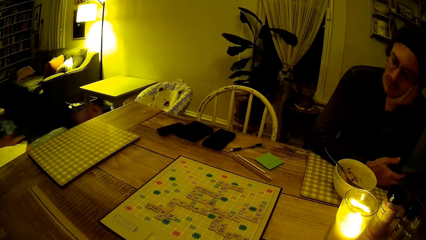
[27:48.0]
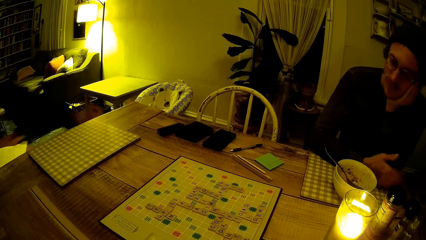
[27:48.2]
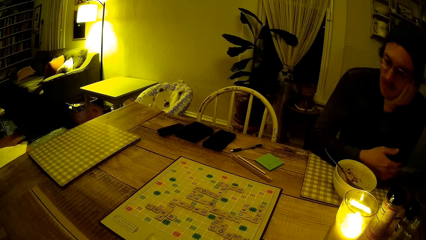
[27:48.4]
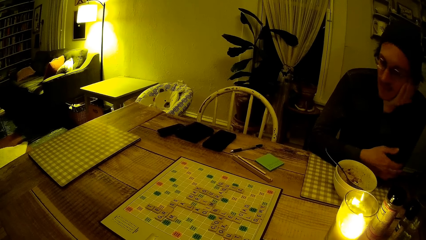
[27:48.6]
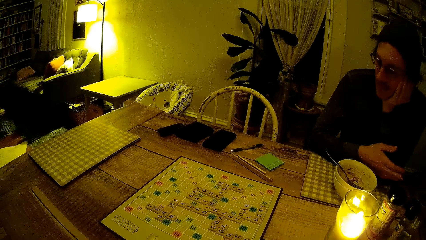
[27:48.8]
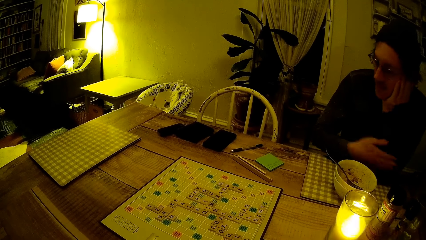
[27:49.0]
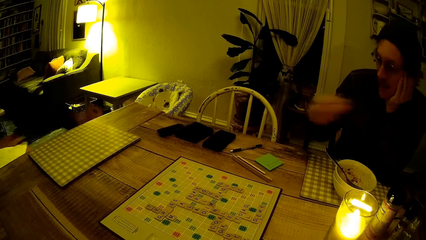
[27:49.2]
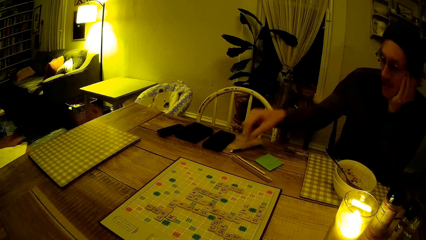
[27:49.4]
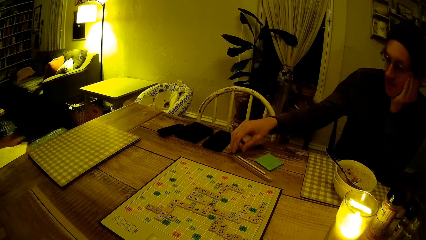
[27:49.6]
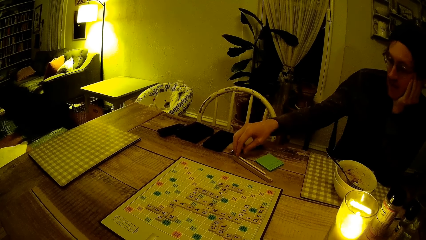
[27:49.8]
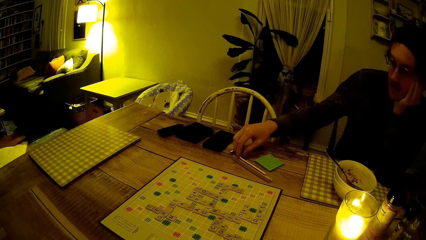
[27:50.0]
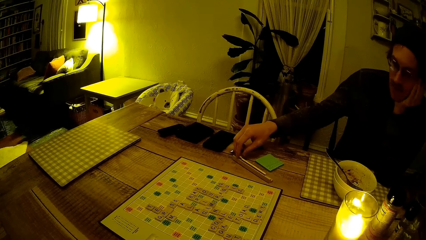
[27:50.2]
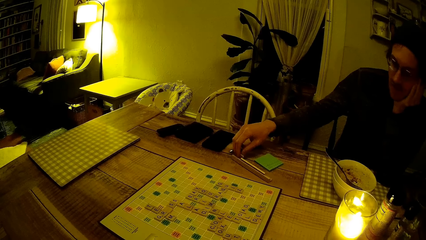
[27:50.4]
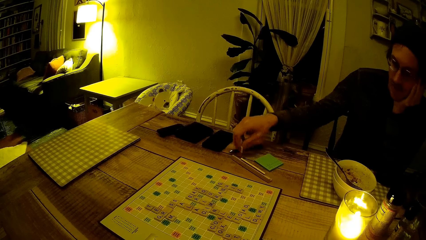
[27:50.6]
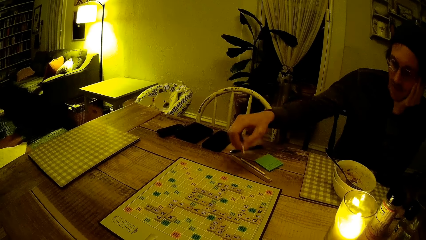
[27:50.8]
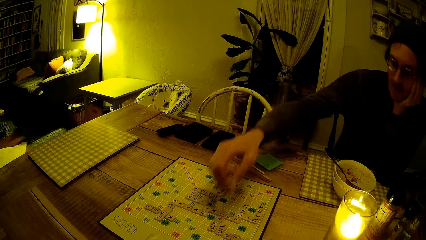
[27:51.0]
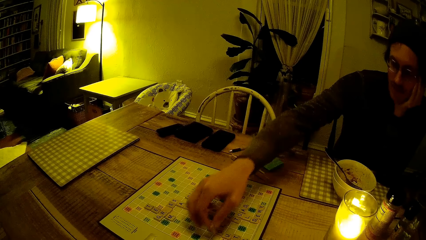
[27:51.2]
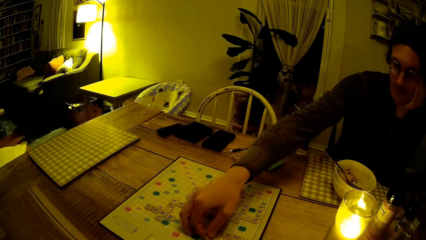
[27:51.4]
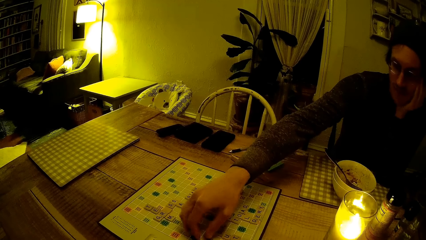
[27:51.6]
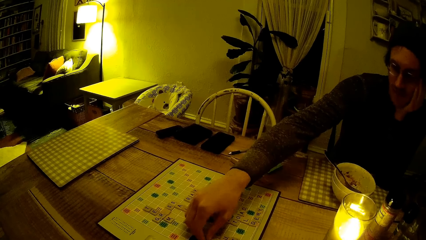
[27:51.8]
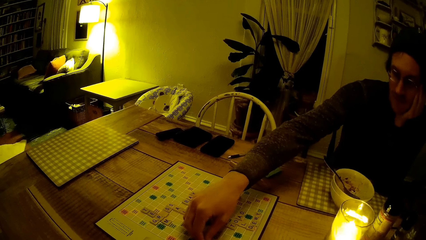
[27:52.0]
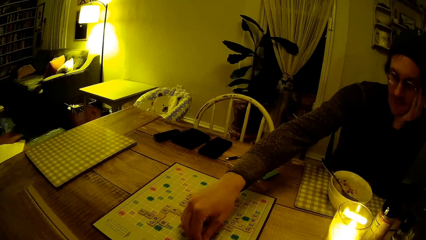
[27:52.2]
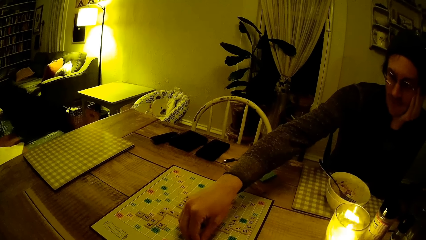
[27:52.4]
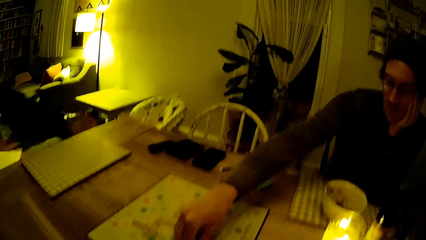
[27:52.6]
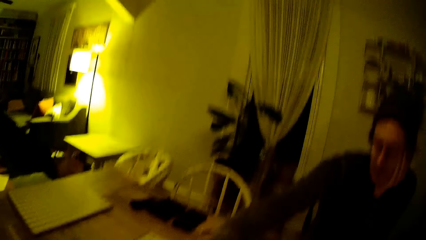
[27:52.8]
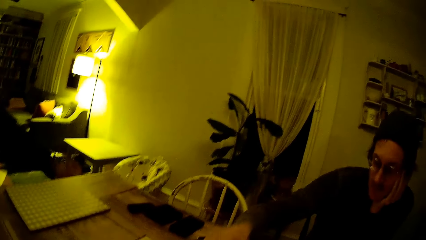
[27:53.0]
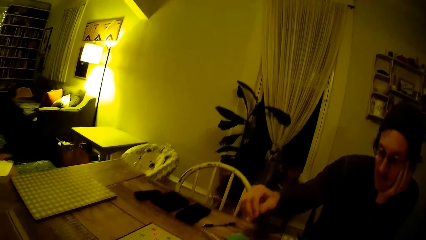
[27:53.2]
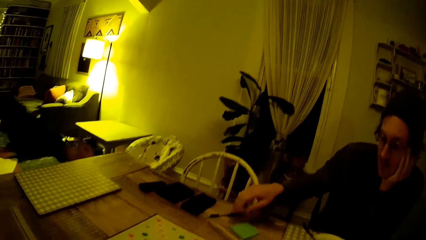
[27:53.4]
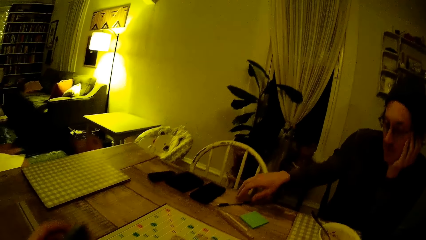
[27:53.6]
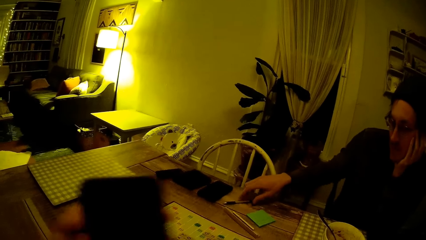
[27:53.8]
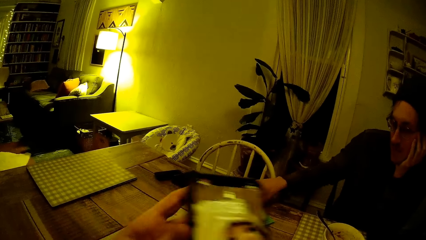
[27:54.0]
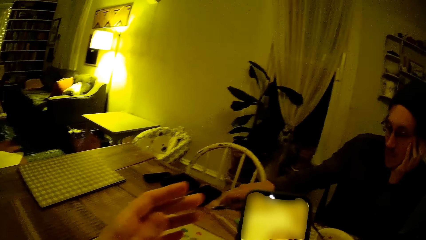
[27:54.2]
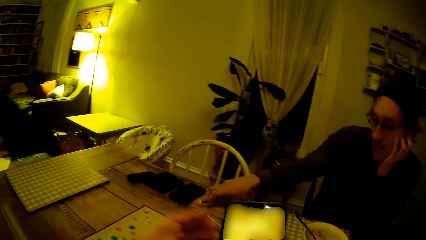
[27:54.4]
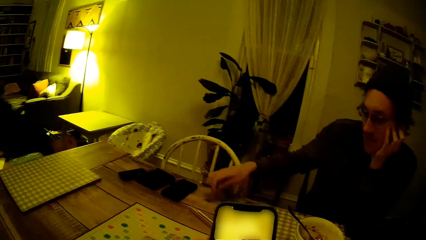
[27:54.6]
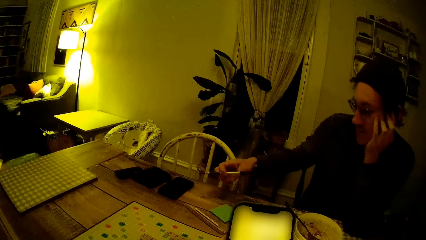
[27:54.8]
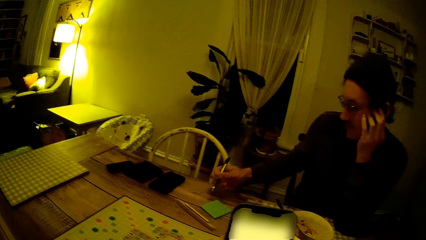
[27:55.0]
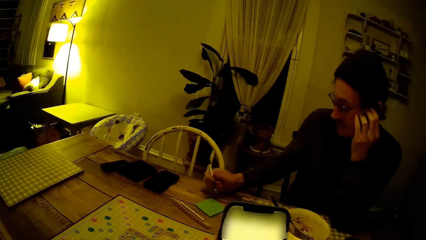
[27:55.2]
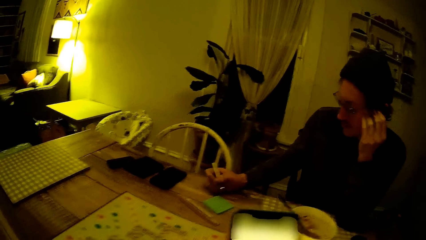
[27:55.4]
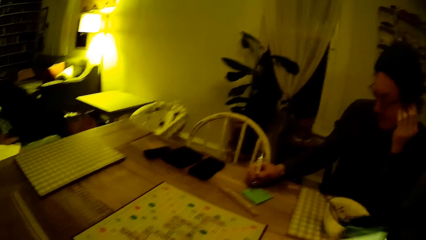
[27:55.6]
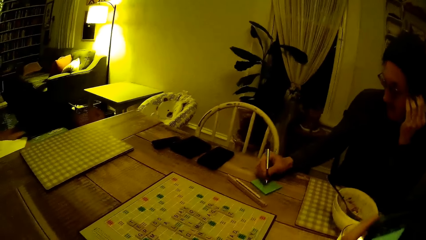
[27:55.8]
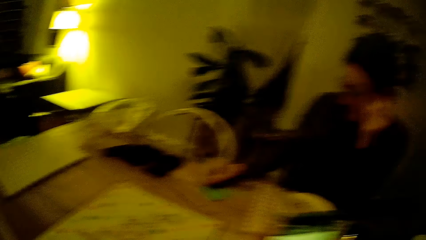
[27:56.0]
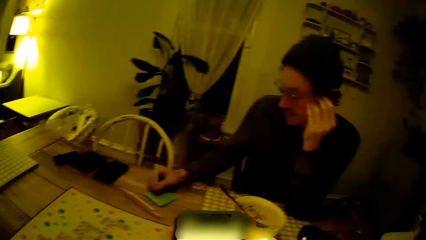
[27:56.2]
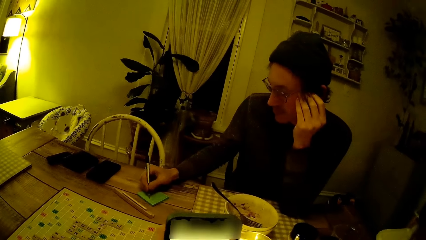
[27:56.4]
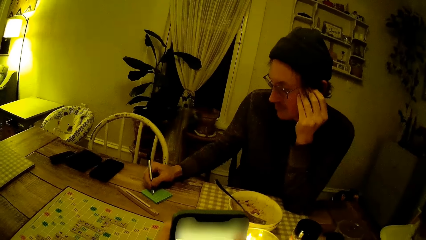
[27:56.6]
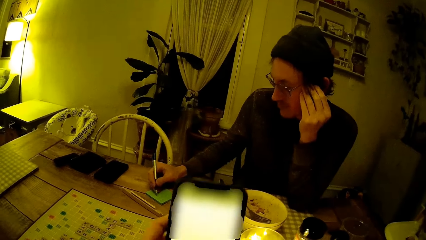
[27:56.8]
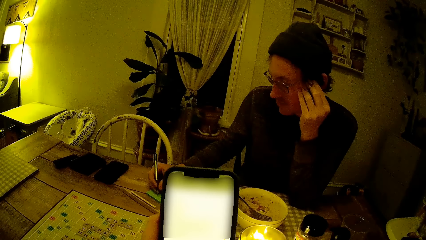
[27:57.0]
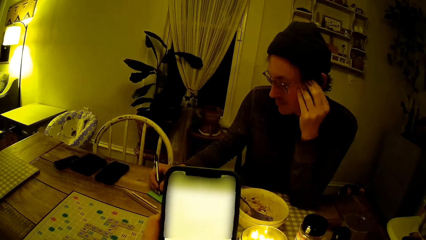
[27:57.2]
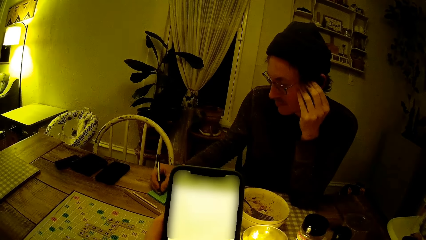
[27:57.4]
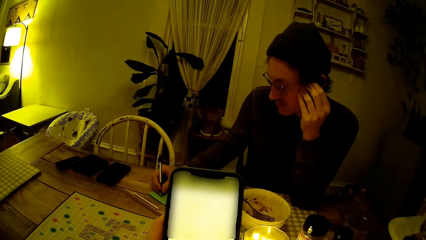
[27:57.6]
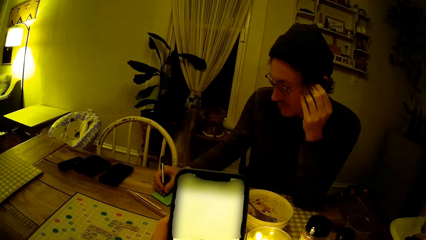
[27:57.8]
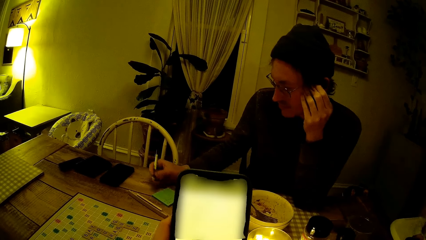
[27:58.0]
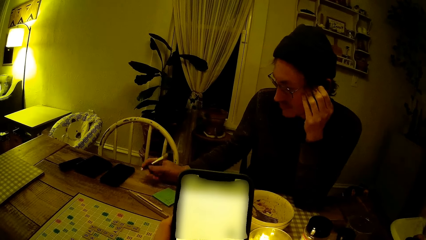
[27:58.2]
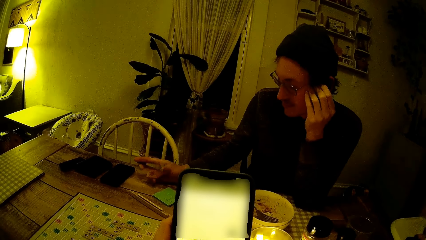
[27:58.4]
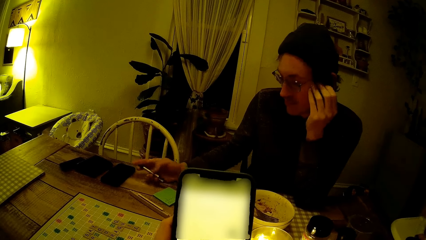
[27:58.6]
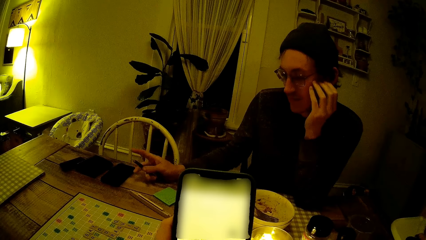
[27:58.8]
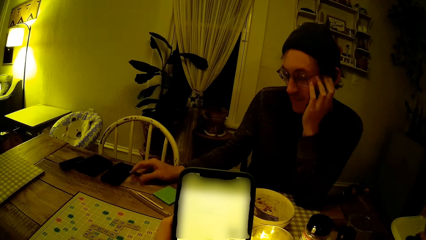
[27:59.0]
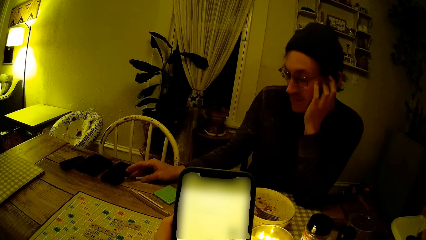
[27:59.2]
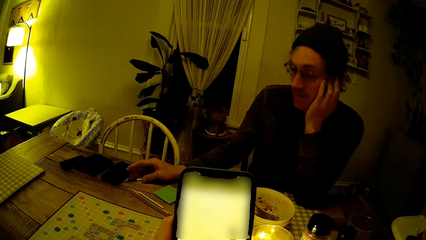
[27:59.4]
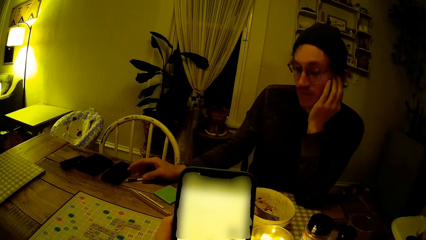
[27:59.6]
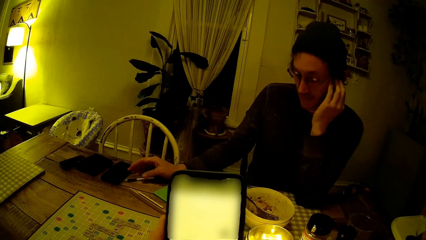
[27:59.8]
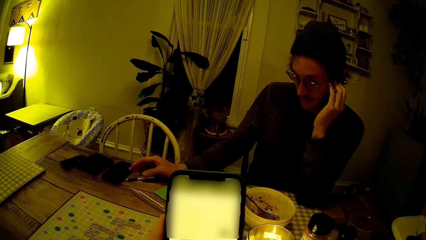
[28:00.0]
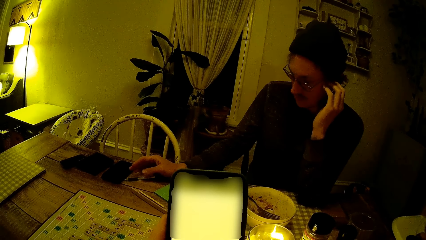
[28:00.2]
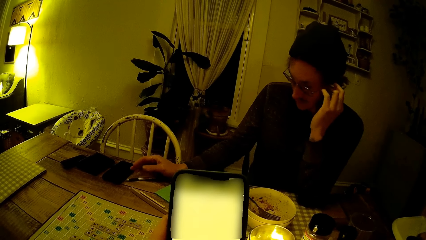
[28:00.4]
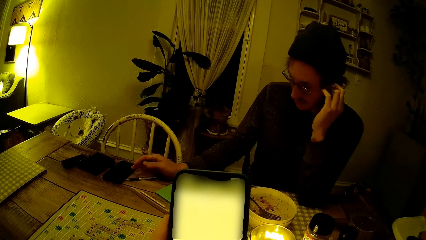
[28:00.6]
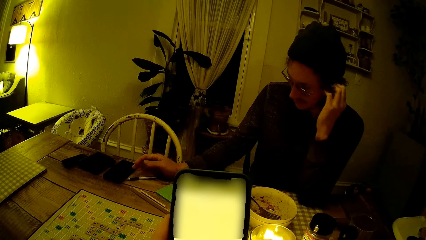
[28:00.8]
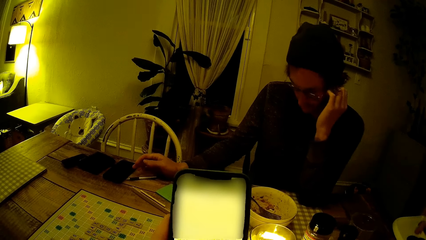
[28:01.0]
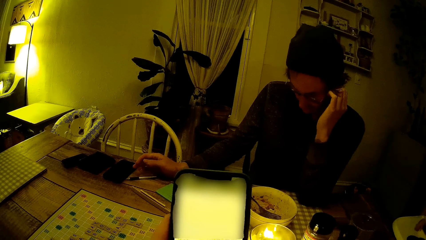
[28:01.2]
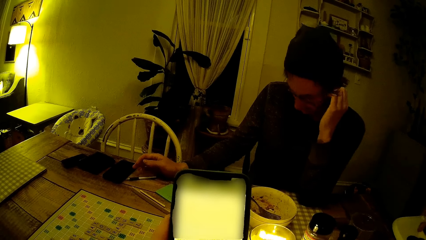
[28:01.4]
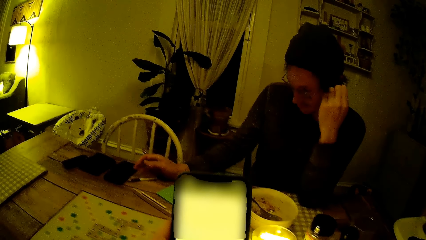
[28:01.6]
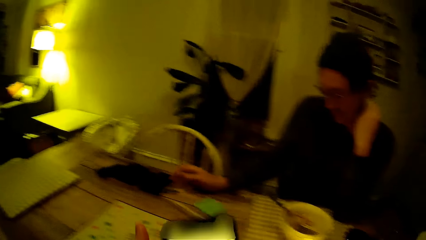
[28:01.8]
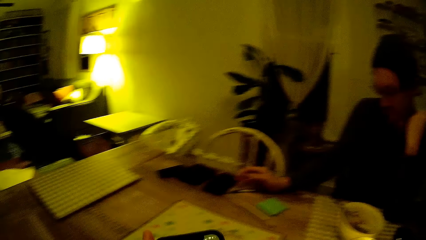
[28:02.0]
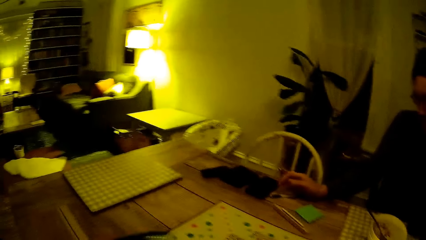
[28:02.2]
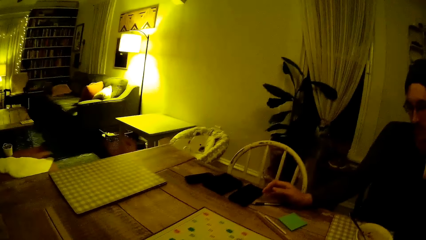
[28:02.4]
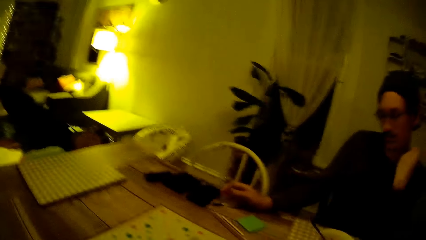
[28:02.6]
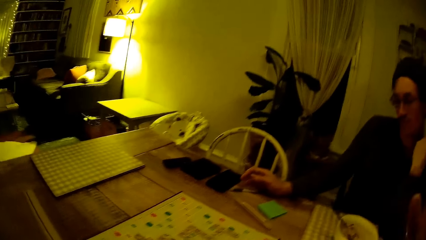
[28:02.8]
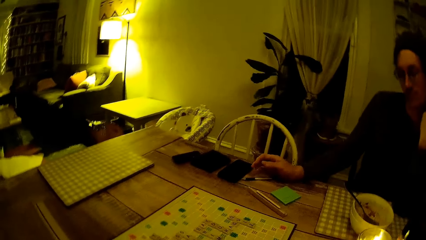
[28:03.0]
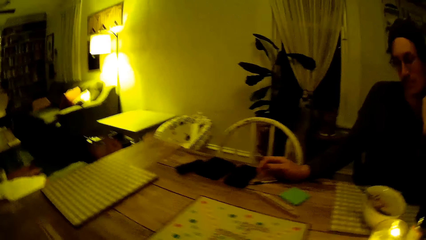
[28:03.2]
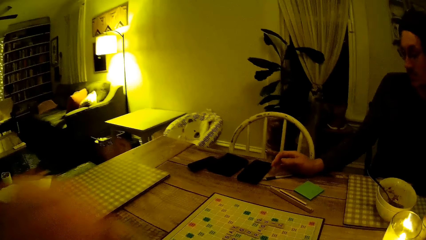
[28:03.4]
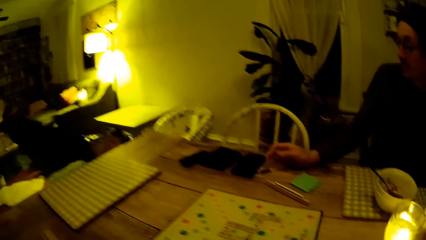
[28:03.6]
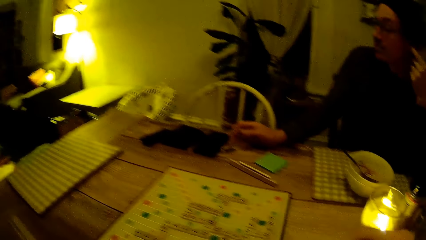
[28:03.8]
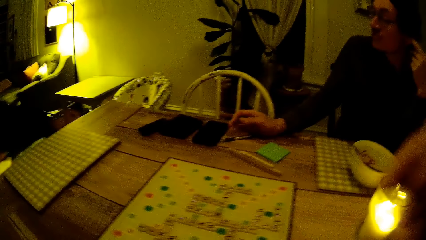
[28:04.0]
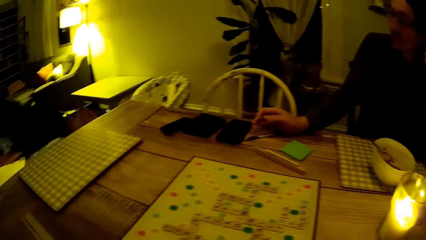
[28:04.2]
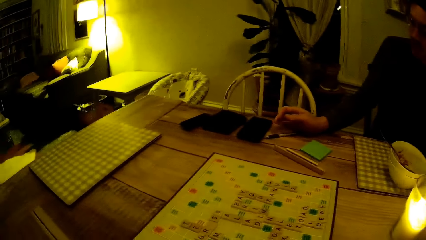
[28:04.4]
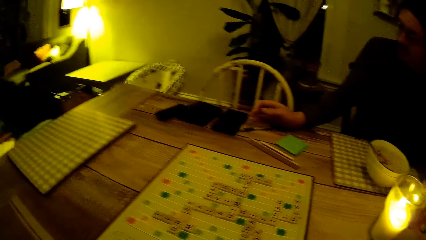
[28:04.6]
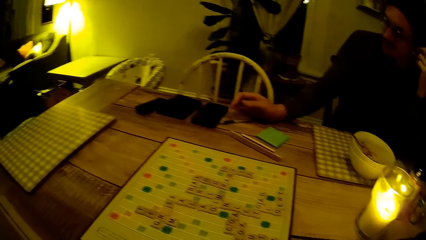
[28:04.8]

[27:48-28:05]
A man picks a scrabble tile on the table with his right hand. The man stretches a hand around, and holds a word puzzle box. The man places the scrabble tiles on the scrabble board with his right hand. The camera wearer turns around. She holds a phone with her right hand. The man picks a pen on the table with his right hand. The man holds the pen, and writes on a paper on the table with the pen with his right hand. The camera wearer presses the phone with both hands. The man drops the pen on the table with his right hand. The camera wearer turns to the side.
